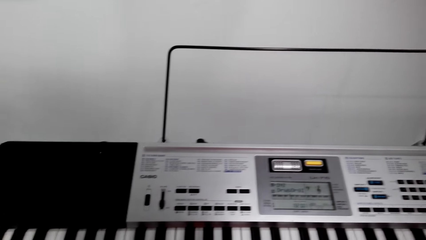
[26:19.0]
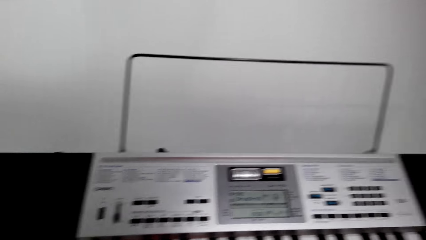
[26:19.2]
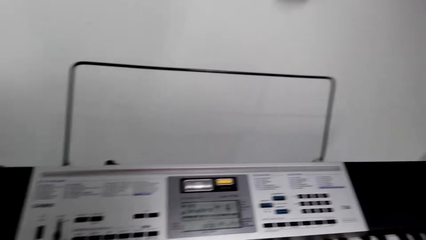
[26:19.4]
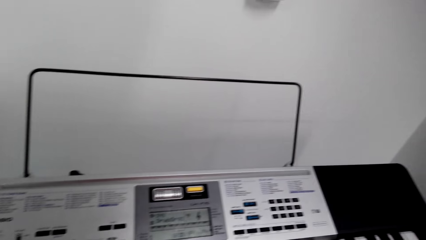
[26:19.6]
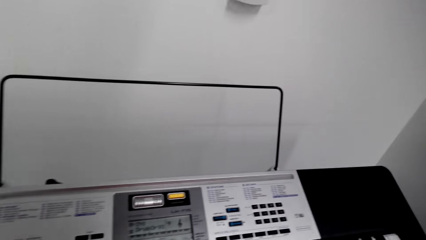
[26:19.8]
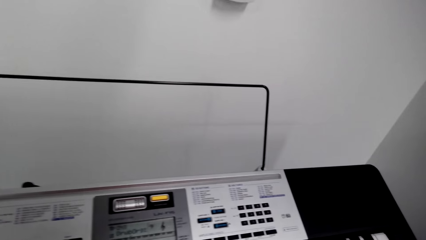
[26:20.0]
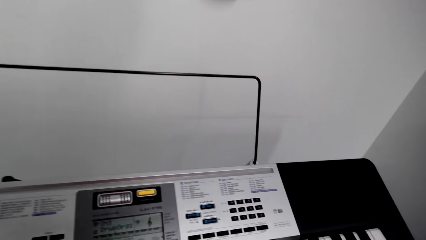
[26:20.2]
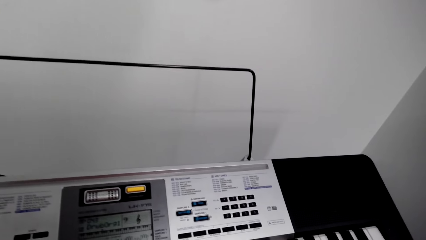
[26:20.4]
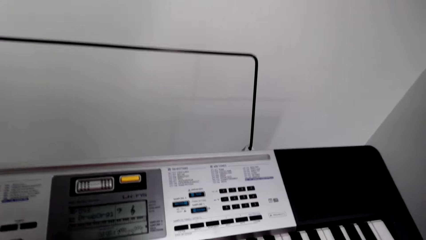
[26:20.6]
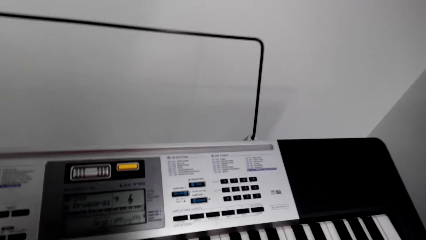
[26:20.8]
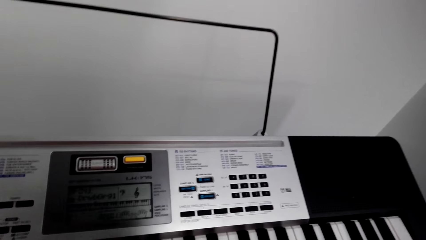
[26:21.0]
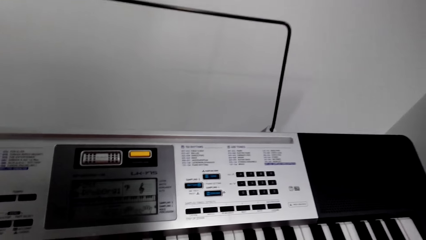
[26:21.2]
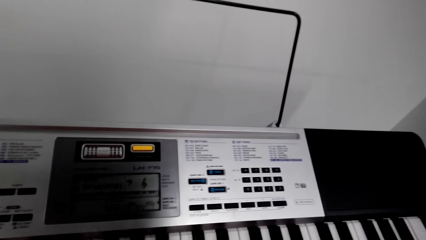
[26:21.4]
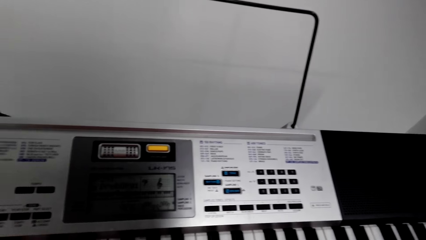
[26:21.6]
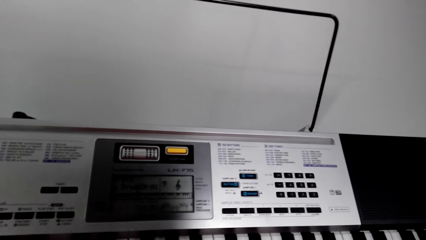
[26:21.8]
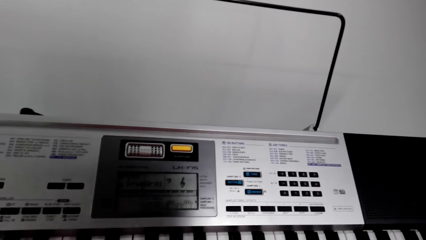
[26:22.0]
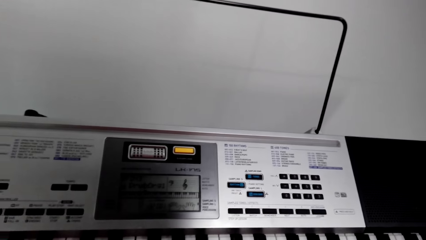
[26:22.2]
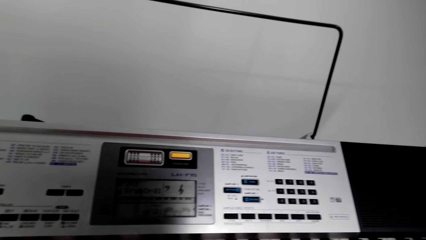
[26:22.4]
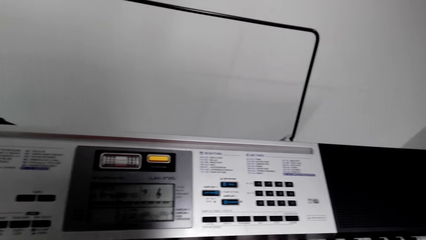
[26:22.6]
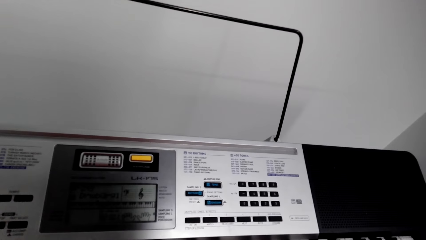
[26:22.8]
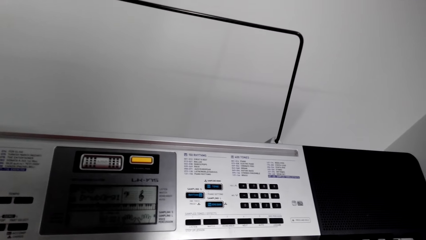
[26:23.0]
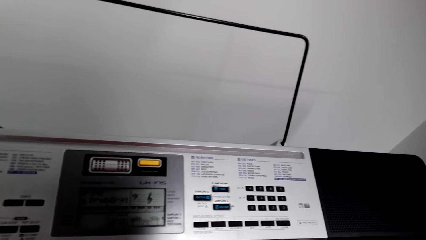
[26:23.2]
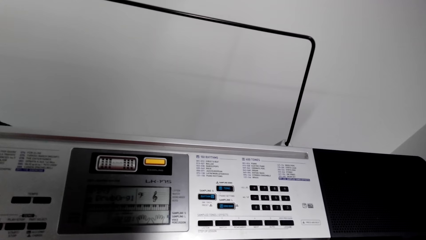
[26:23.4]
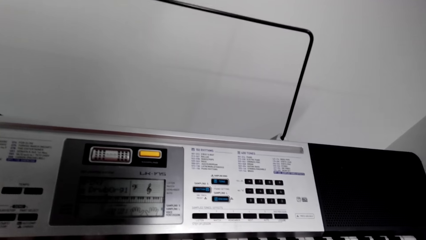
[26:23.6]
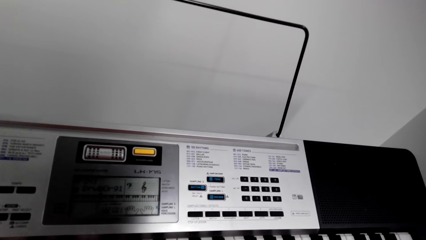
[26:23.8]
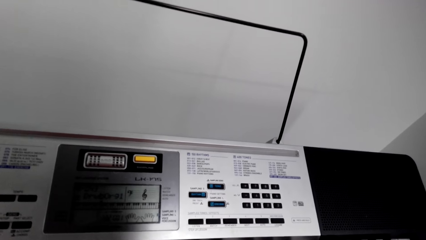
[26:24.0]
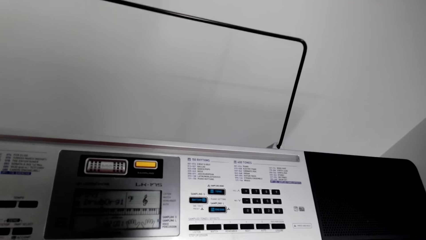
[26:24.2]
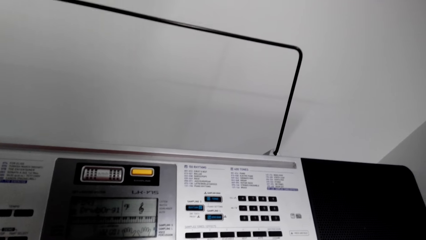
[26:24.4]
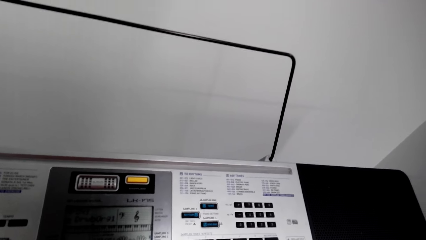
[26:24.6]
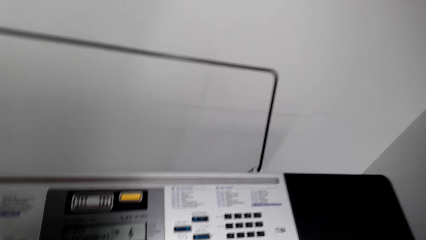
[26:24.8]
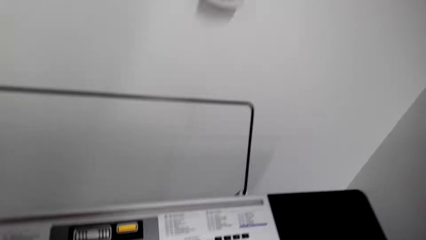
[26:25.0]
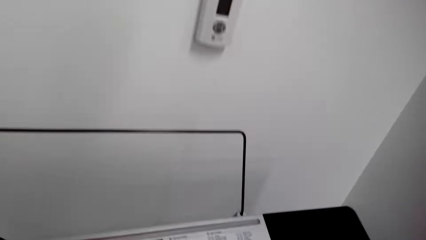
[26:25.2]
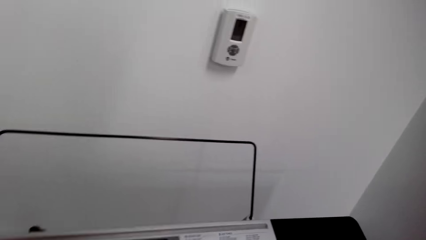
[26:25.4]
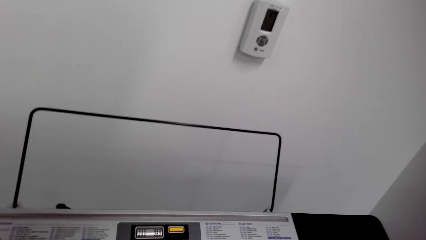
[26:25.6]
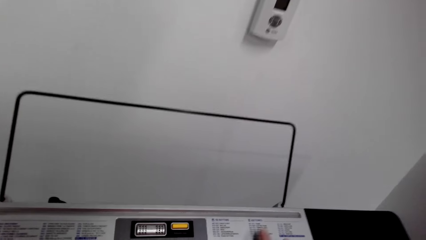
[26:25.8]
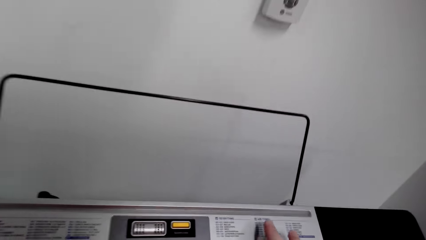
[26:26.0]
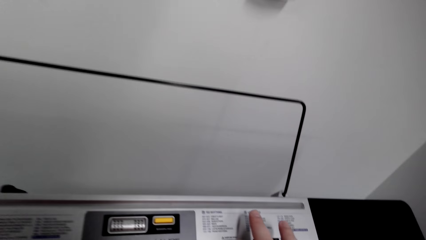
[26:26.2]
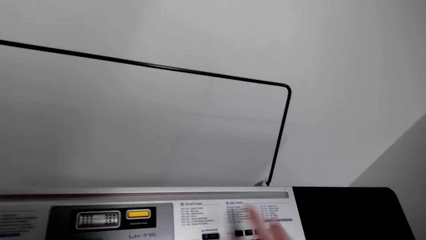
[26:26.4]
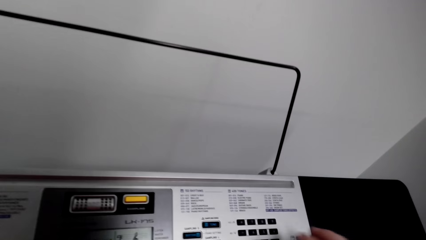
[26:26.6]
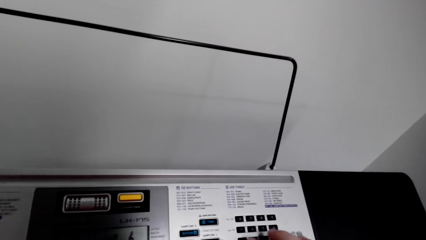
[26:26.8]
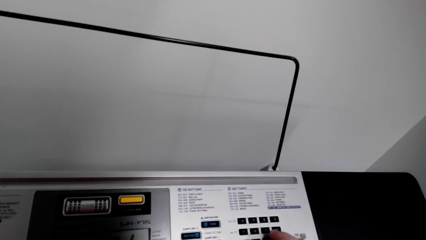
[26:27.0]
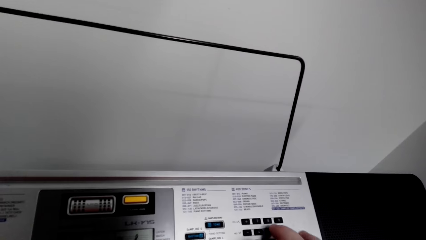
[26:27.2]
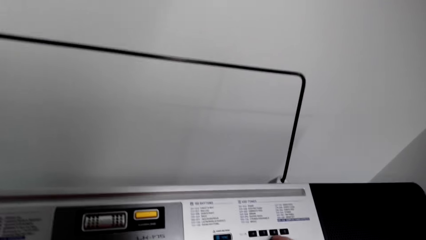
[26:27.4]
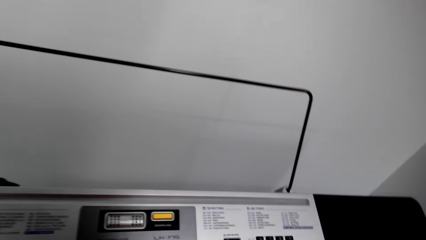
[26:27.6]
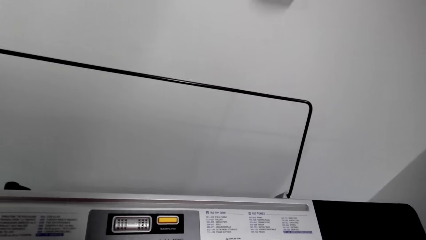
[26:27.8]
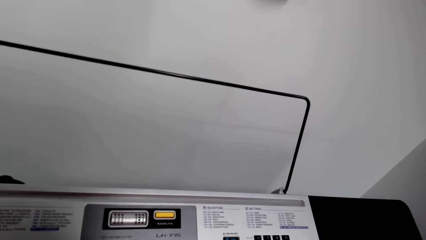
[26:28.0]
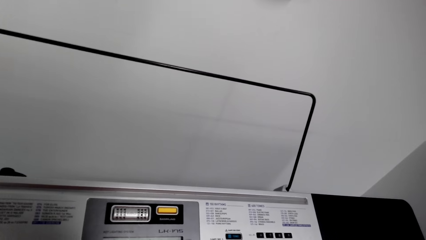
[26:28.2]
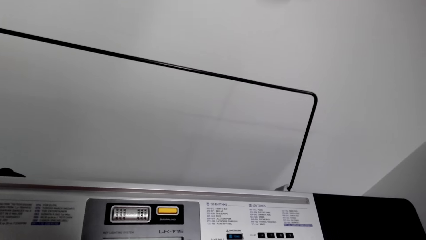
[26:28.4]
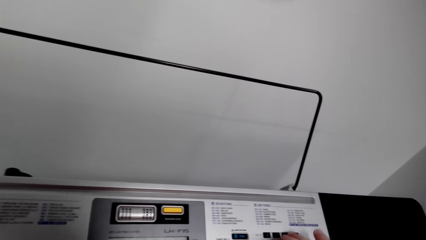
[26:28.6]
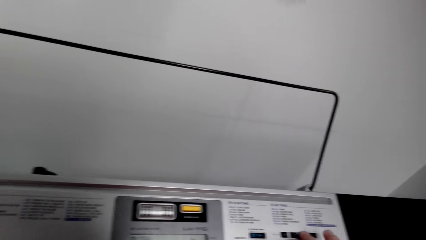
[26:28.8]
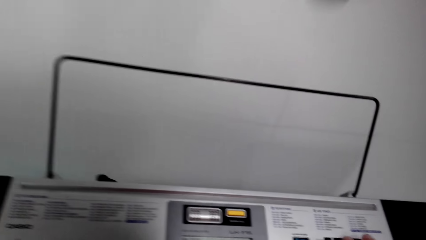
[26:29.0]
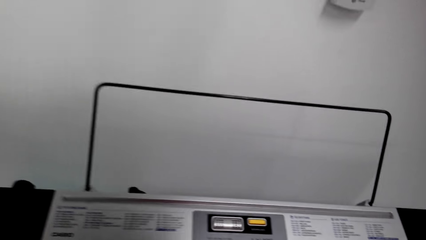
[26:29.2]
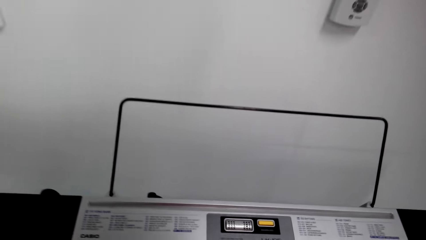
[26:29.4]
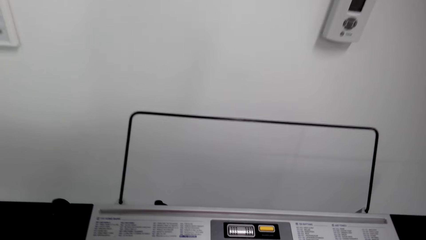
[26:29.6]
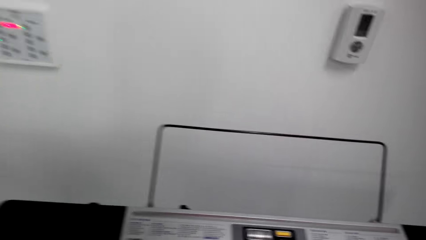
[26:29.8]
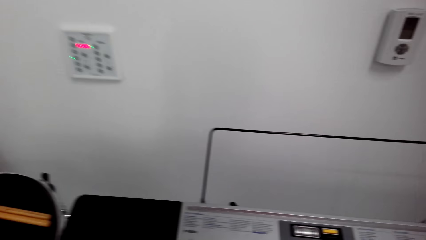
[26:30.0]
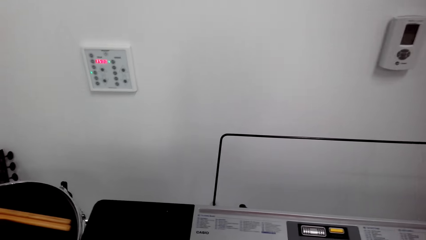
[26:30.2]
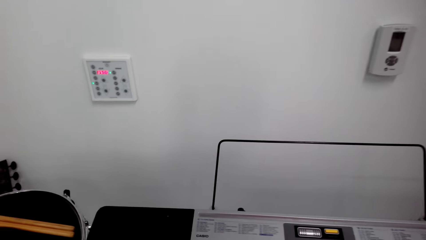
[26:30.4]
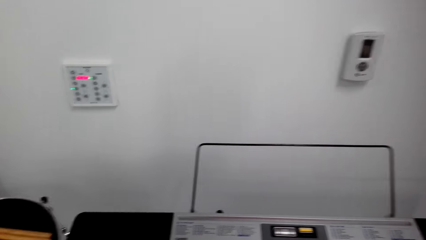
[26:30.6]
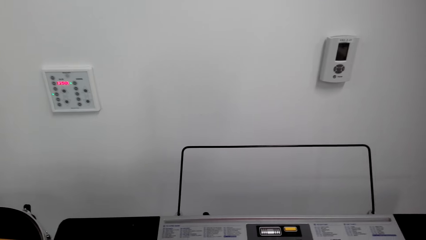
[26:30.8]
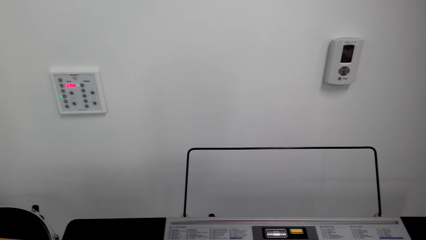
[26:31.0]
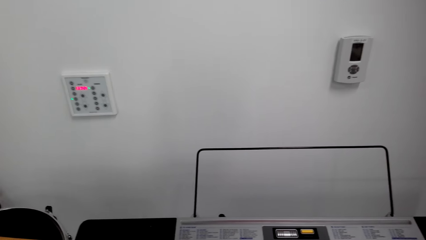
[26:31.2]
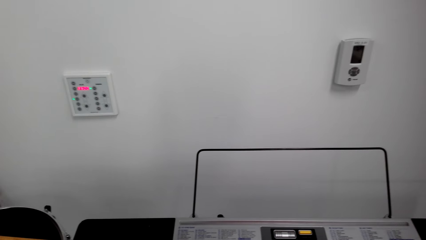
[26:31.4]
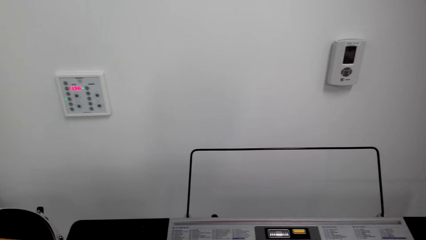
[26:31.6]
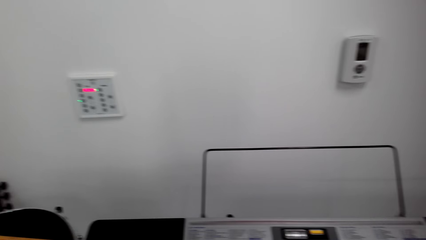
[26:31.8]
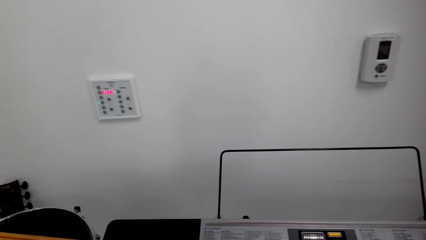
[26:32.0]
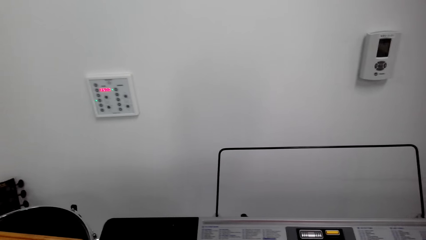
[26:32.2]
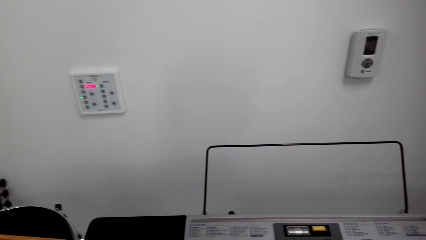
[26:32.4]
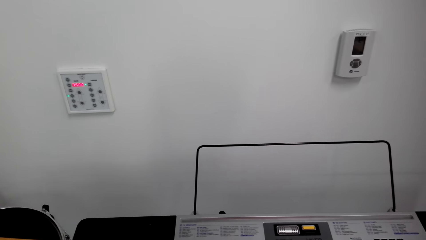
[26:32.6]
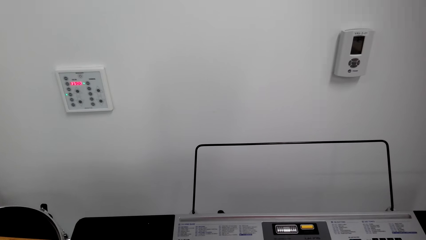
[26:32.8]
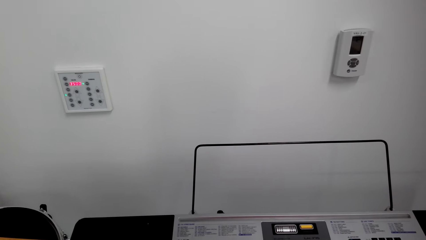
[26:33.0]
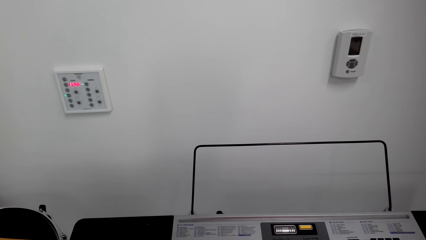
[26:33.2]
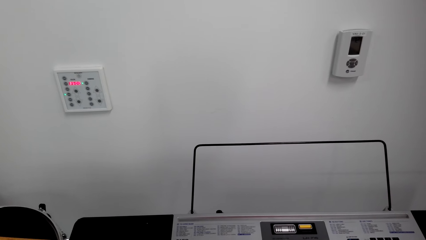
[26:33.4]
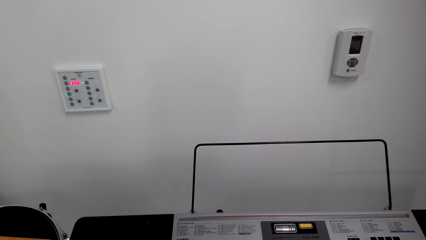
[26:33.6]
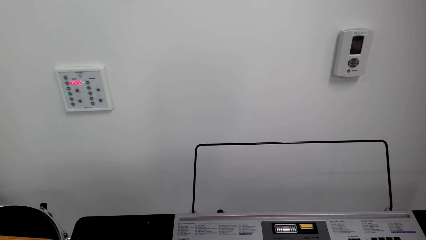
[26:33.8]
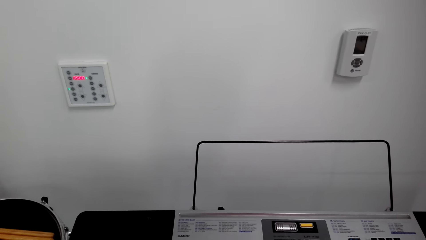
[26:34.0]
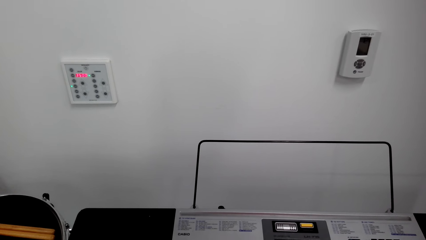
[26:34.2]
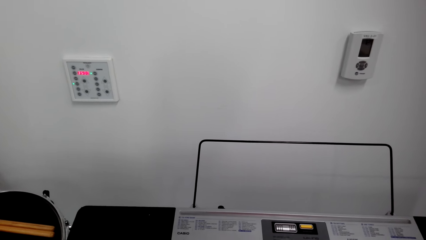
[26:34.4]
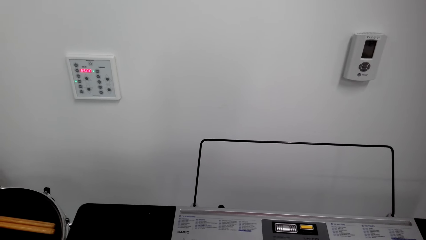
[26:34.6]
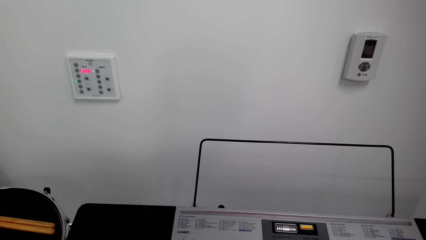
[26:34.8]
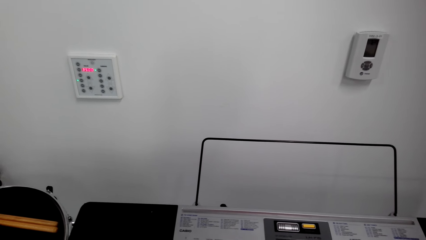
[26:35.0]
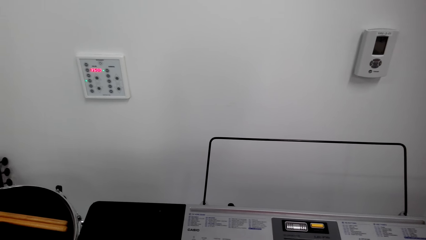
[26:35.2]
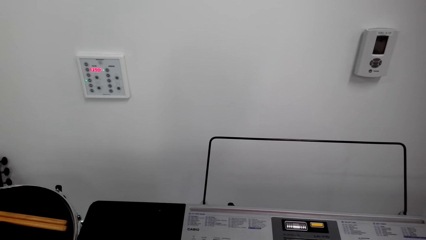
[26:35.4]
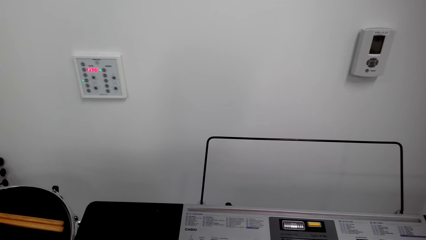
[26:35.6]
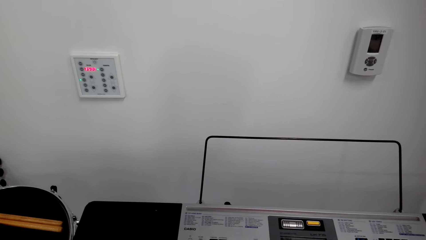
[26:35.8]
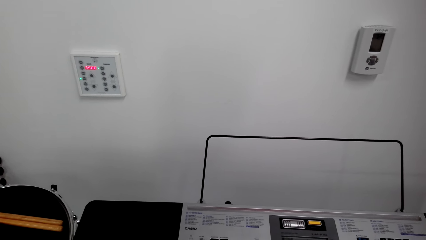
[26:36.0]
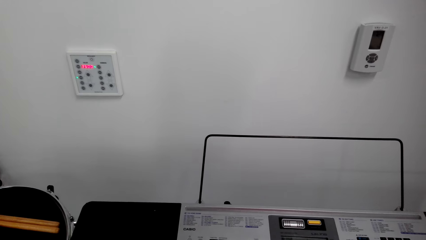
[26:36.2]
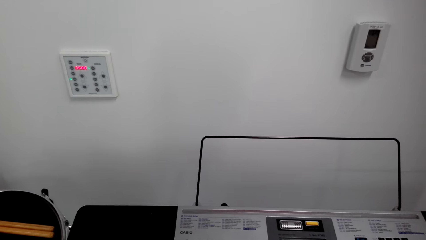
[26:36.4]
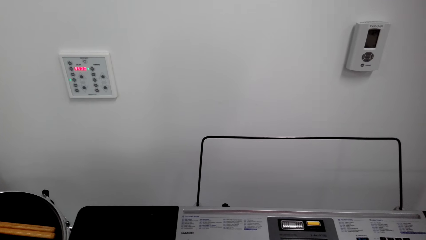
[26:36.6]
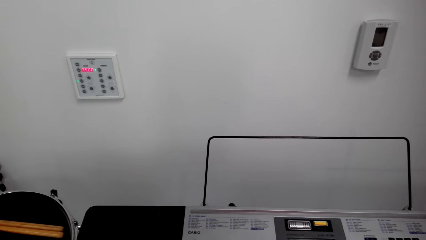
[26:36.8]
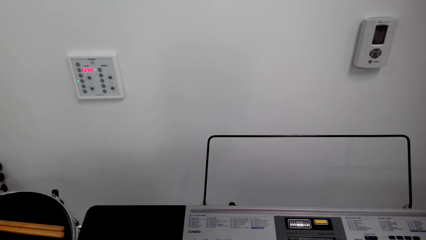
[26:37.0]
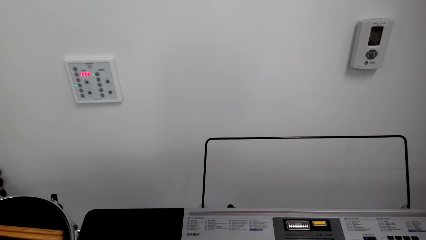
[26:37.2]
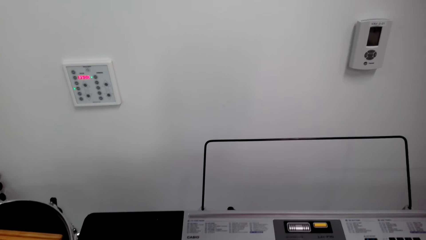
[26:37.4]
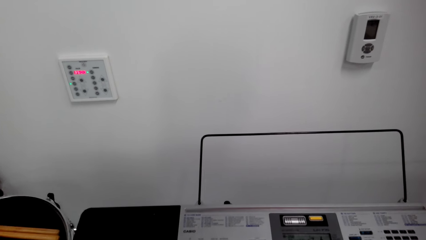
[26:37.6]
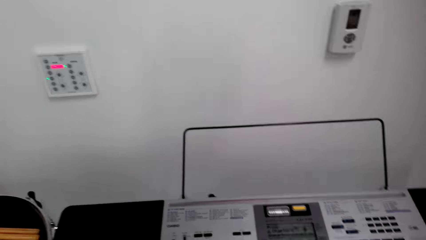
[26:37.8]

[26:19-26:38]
The camera wearer plays piano. They look around. They click on the piano button. They look around. They play the piano.
